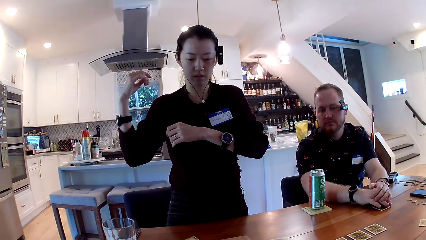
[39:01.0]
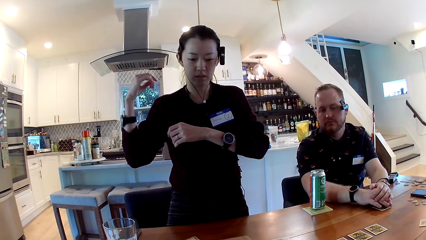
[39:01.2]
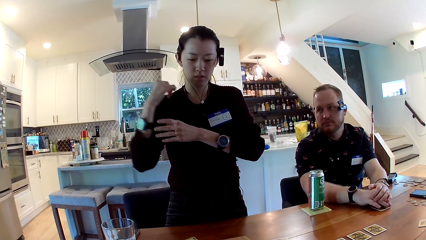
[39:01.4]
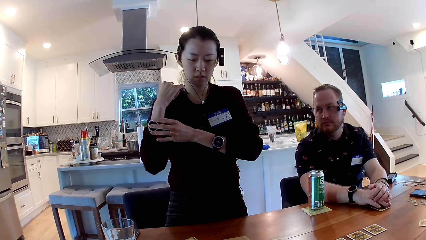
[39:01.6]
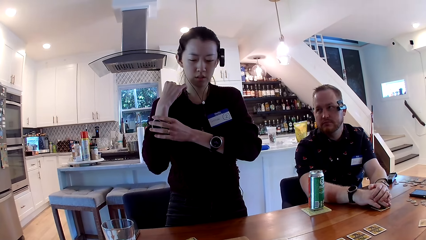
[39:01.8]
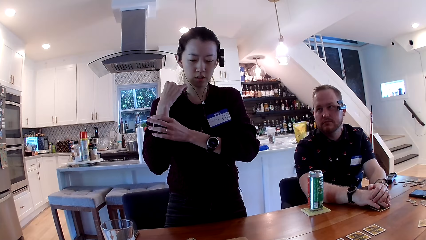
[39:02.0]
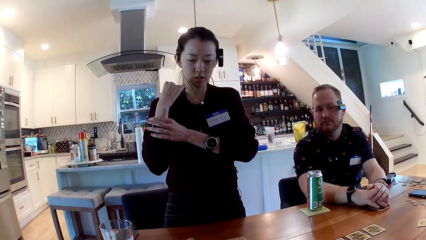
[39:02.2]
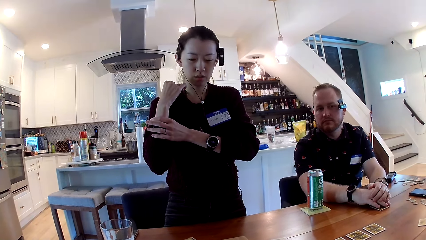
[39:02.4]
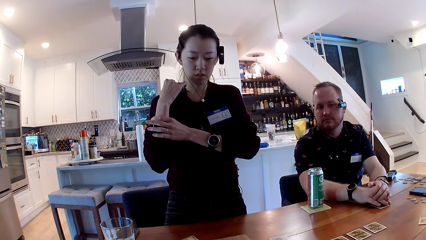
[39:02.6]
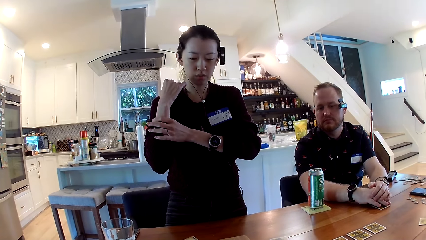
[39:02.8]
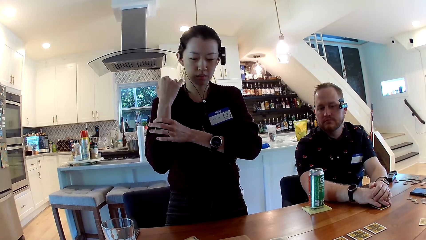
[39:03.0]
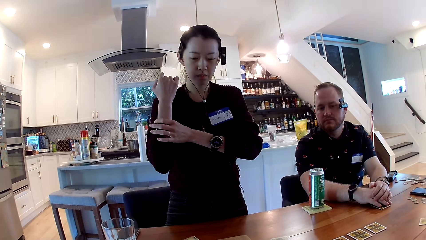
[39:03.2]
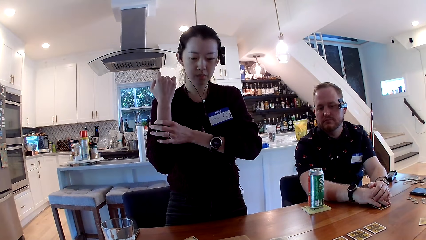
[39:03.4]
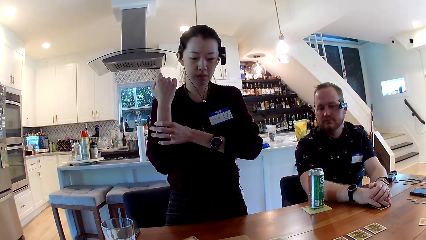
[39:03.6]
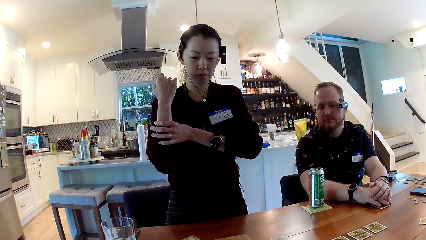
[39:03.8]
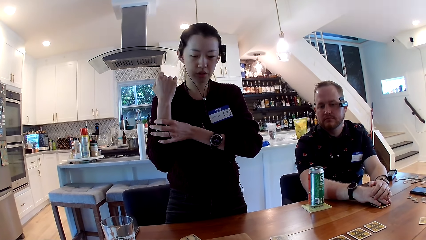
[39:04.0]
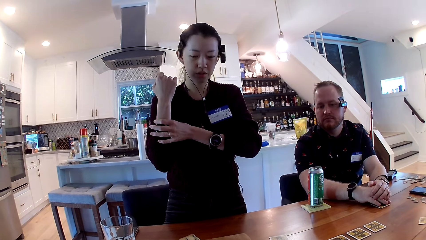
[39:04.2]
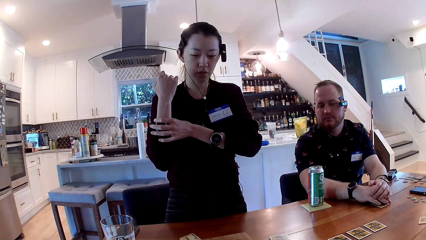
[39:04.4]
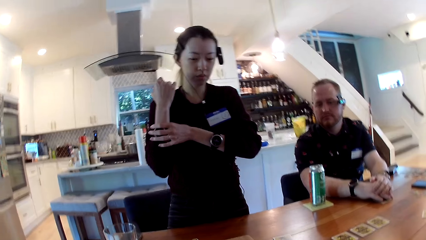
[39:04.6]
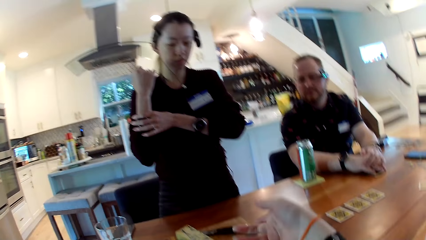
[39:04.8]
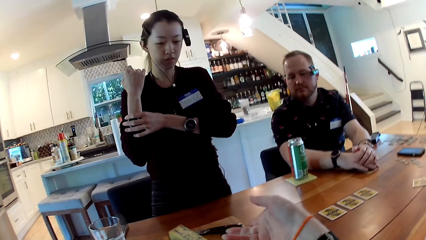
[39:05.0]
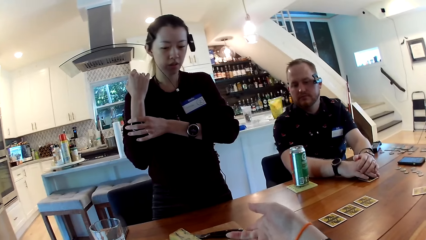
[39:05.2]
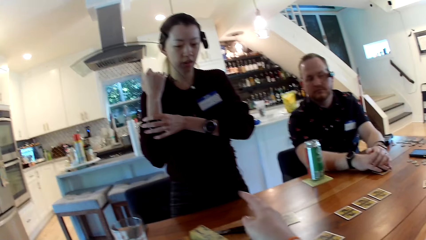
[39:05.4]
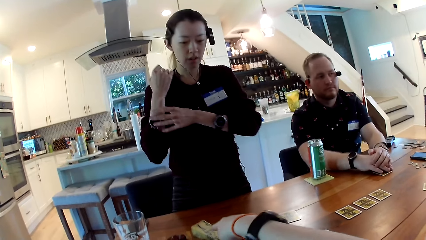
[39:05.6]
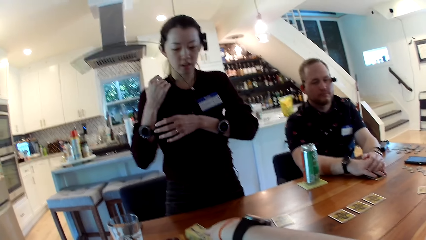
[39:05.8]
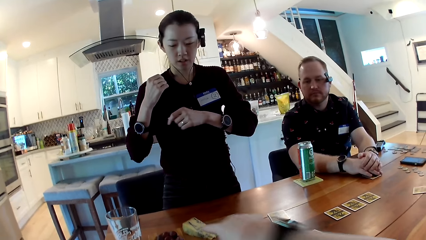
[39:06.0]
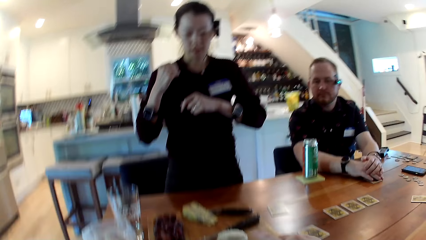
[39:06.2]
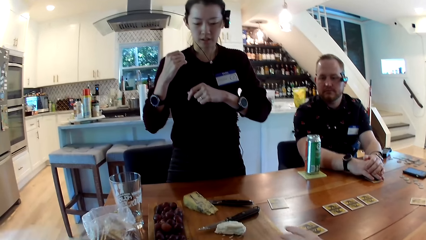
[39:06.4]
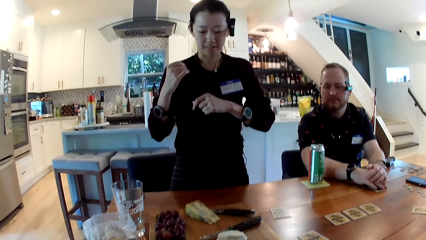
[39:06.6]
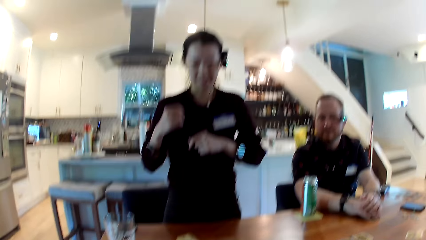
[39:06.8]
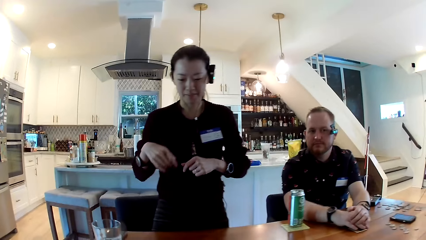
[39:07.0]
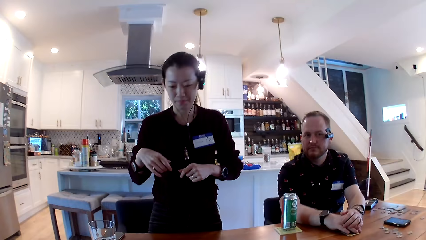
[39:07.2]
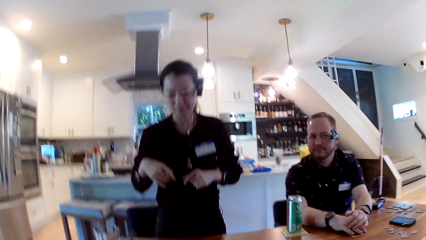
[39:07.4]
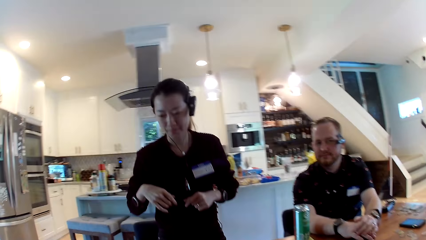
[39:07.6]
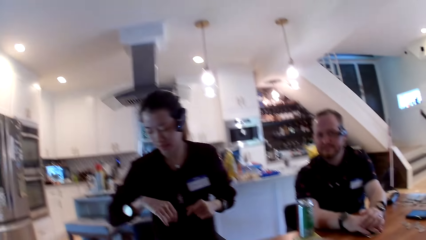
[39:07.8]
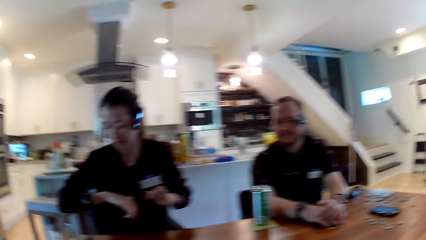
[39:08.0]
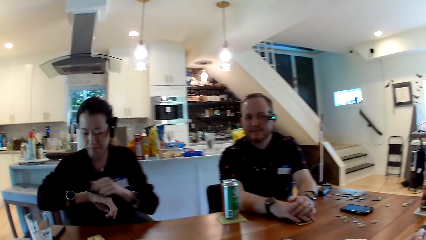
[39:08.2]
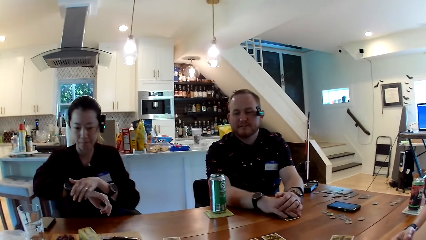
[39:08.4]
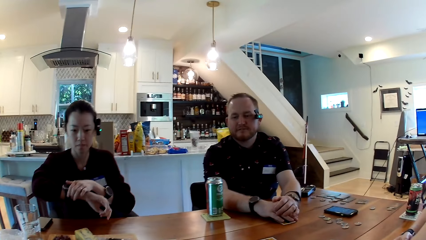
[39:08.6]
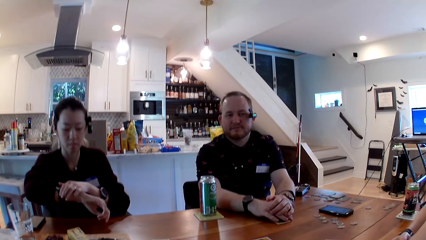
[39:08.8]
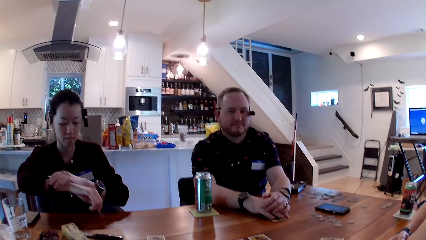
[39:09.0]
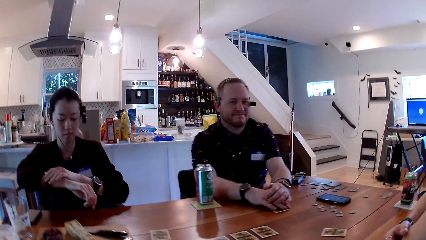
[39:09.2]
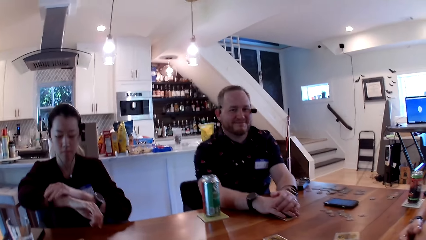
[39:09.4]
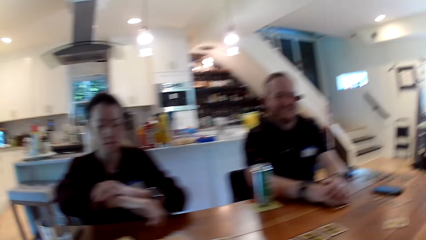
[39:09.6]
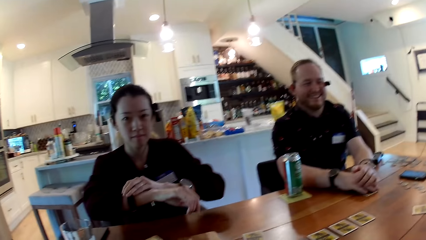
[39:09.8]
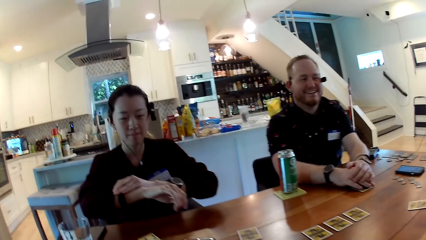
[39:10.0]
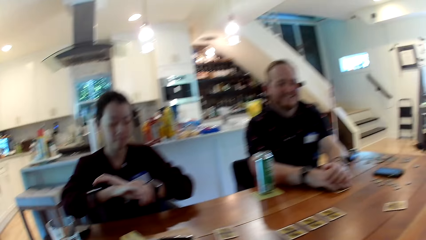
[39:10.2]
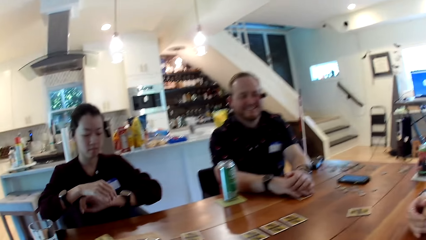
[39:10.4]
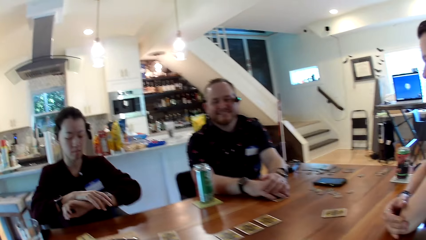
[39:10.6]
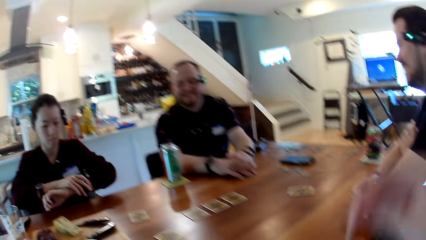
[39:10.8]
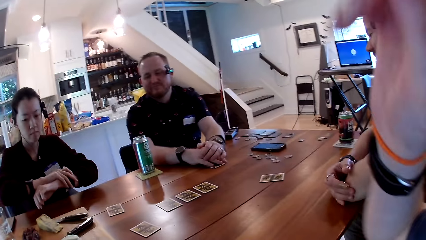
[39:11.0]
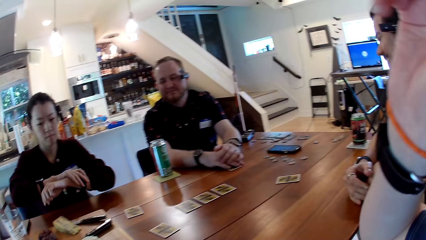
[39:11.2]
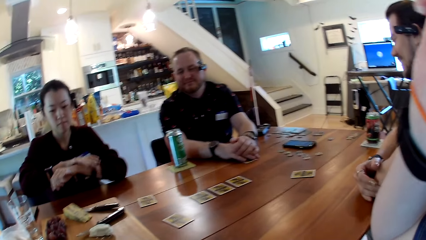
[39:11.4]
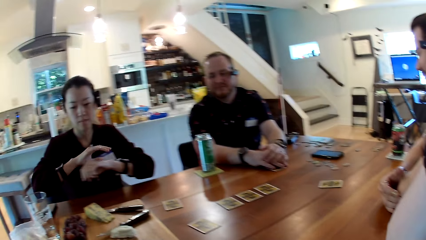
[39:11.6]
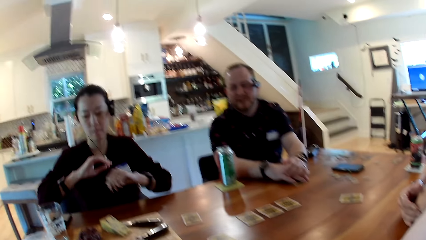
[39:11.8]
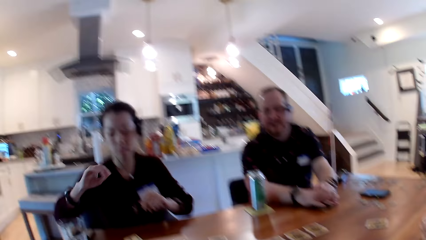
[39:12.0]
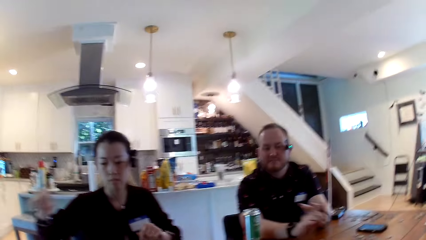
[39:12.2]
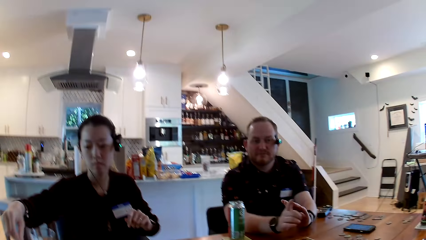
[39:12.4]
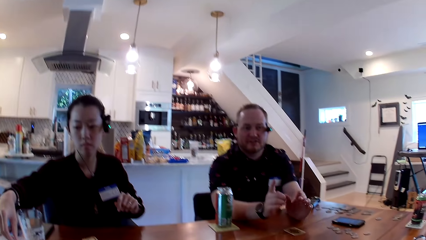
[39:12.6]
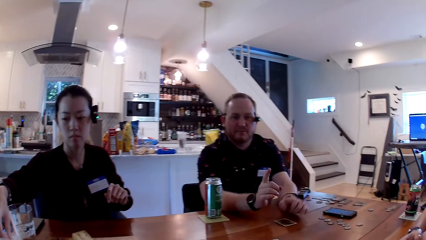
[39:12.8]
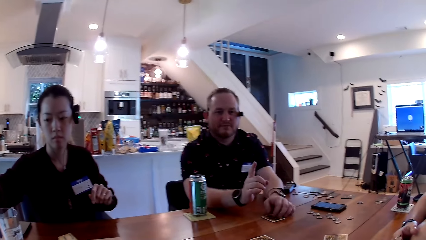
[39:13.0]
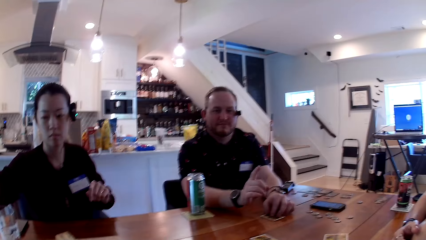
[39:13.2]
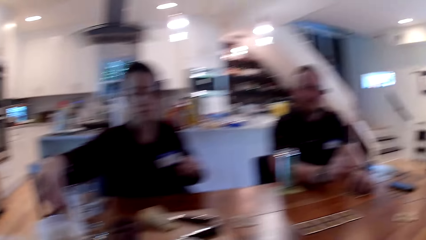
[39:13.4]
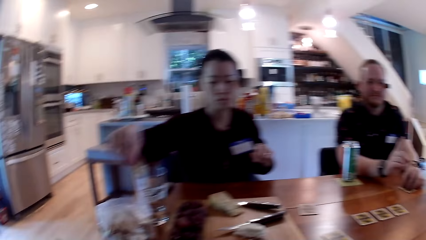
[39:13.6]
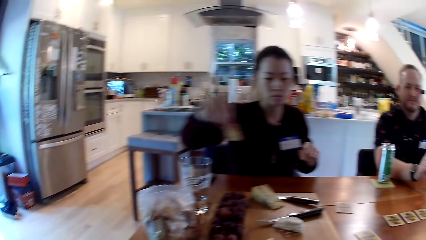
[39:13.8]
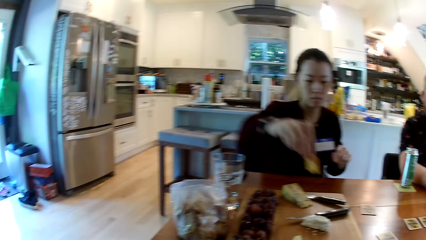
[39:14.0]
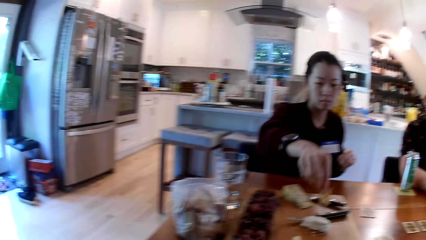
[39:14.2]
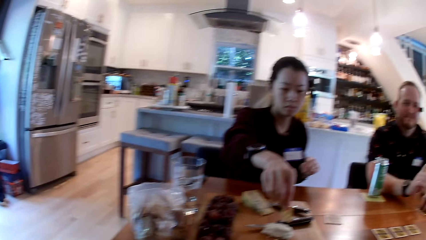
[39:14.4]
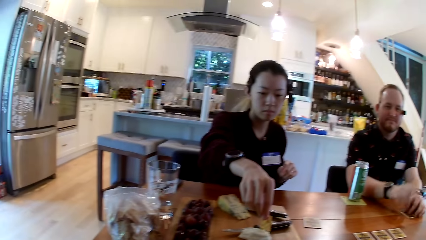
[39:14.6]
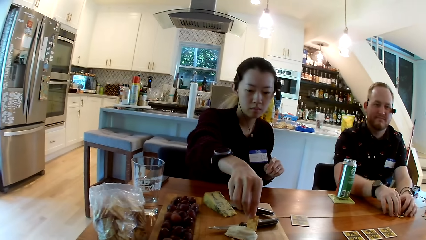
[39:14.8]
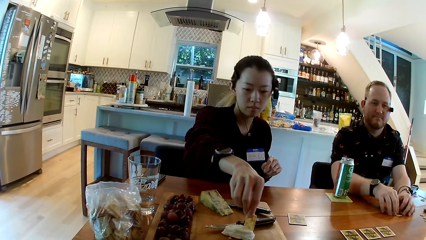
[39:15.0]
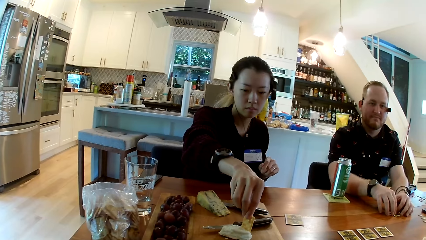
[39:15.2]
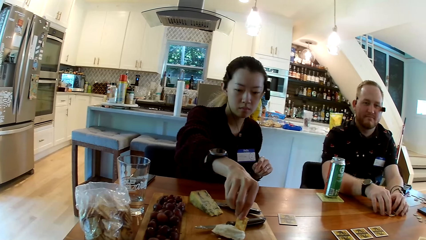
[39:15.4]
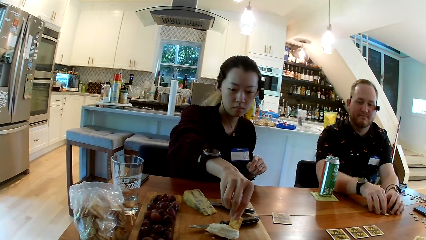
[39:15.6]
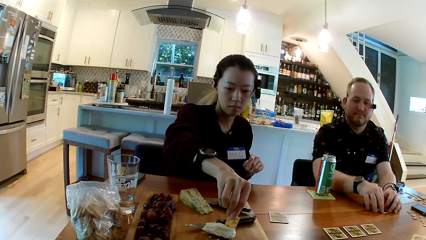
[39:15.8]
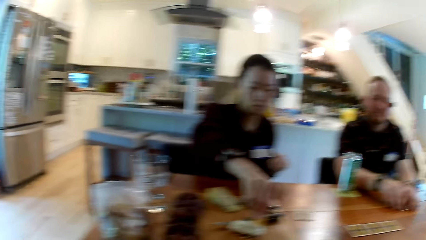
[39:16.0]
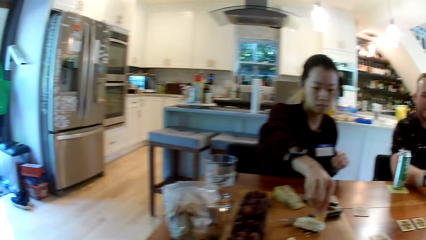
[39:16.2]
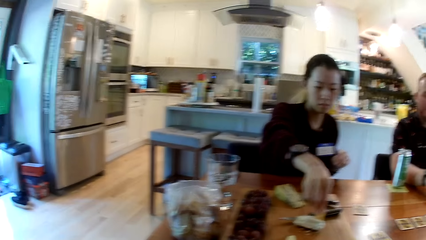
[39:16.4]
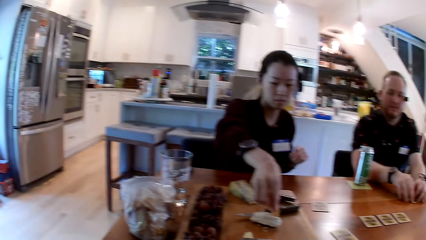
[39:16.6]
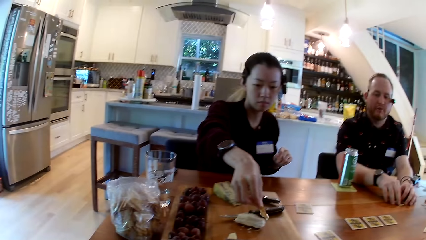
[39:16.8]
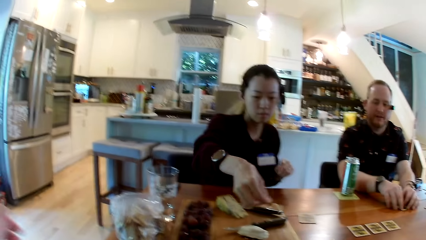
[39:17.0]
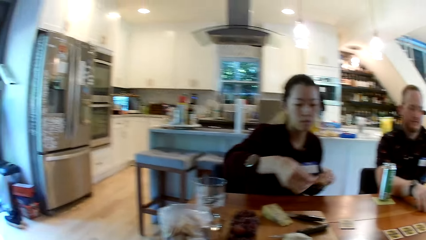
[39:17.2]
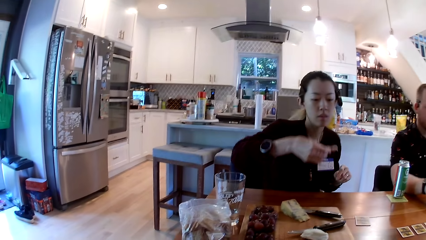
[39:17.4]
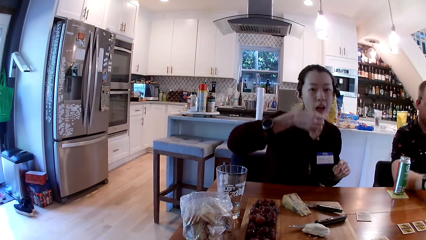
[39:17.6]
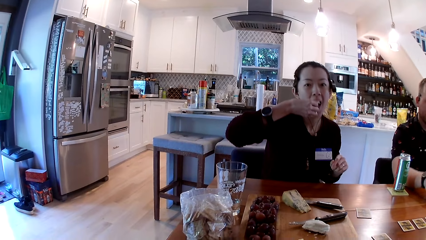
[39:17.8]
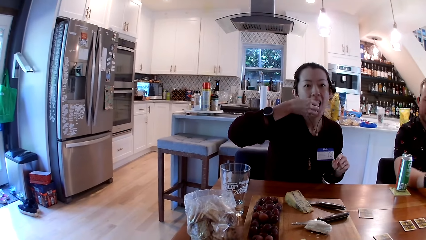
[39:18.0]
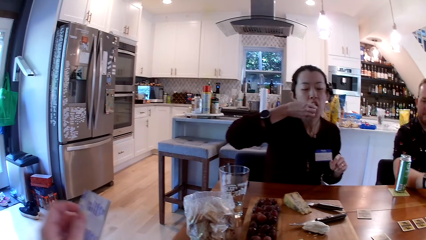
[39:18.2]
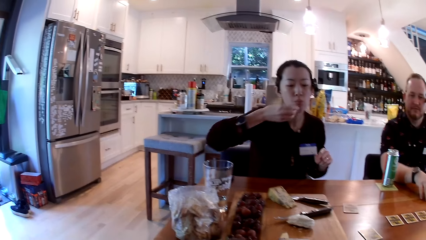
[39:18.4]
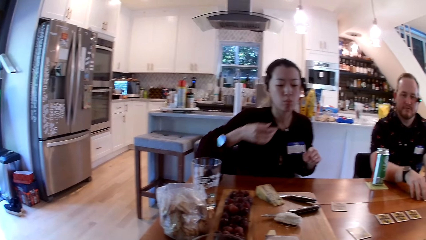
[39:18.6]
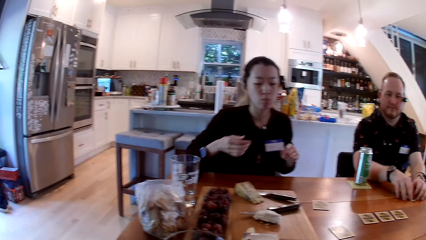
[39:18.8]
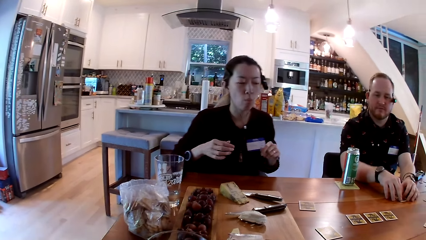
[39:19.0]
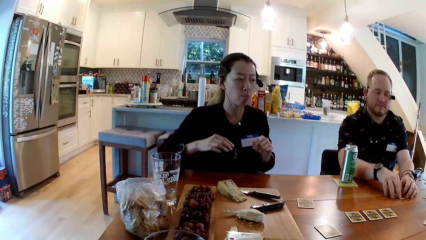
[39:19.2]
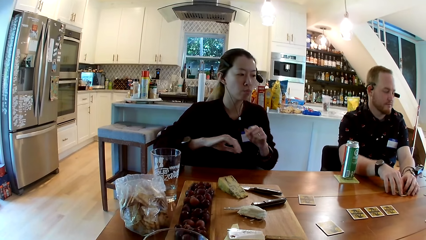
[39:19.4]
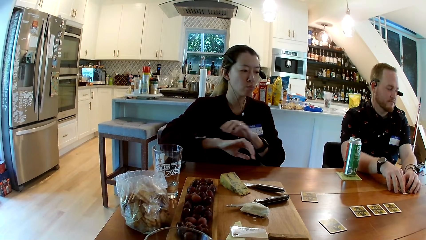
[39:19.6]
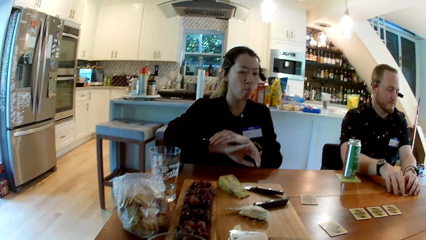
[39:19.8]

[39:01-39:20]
The woman places her left hand on the watch on her right hand. The woman takes her left hand off the watch on her right hand. The woman sits down. The woman adjusts the watch on her right hand with her left hand. The woman adjusts the watch on her left hand with her right hand. The camera wearer strokes her hair with her right hand. A man takes his hands off the card on the table and interacts with the people at the table. The woman picks a biscuit from the pack of biscuits on the table with her right hand. The man places his left hand on the card on the table. The woman scoops butter from the wooden board with the biscuit in her right hand. The man places his right hand on the card on the table. The woman eats the biscuit in her right hand.
